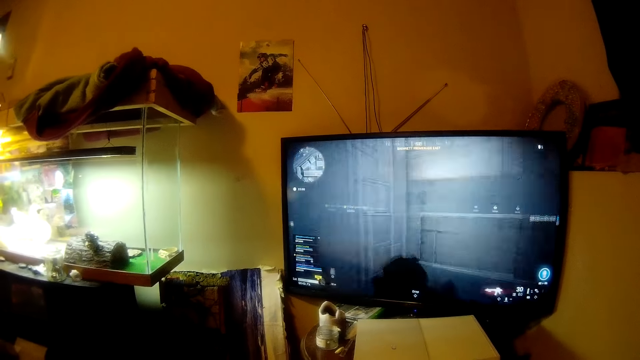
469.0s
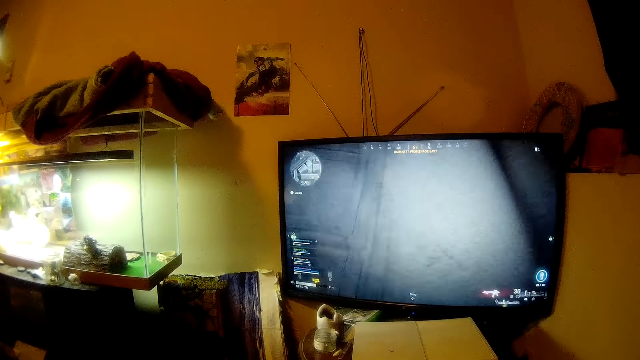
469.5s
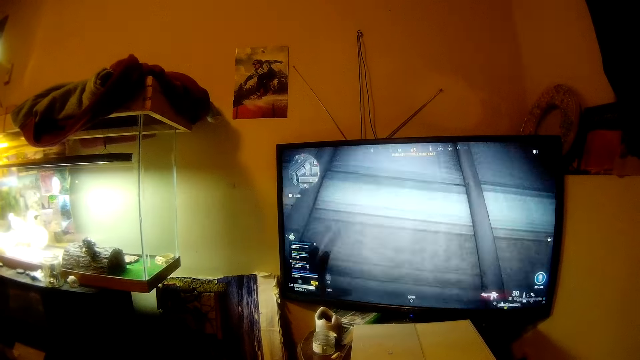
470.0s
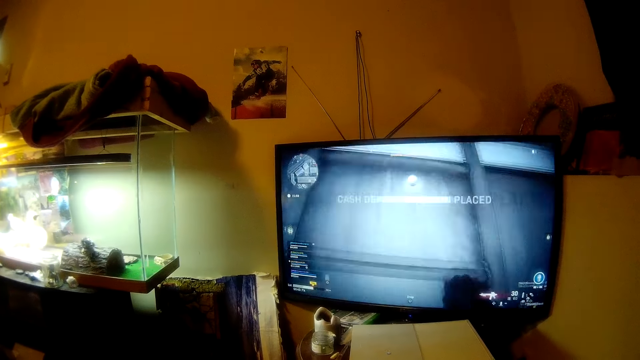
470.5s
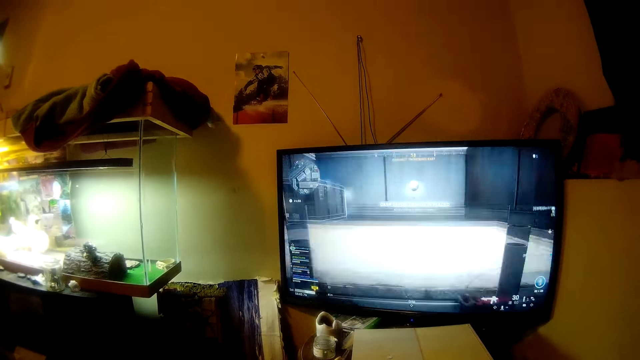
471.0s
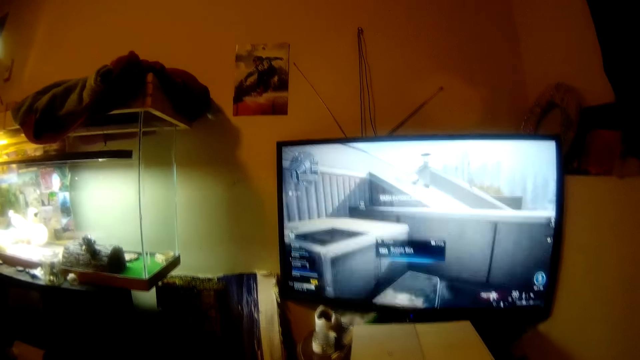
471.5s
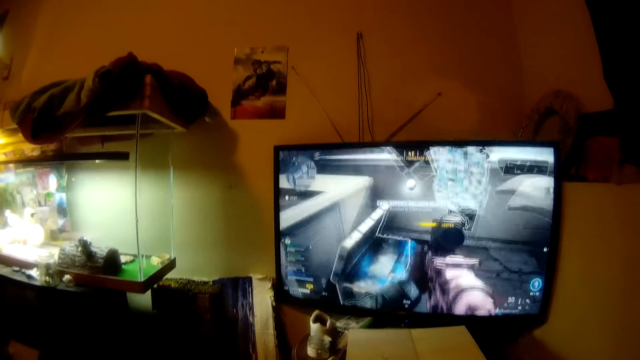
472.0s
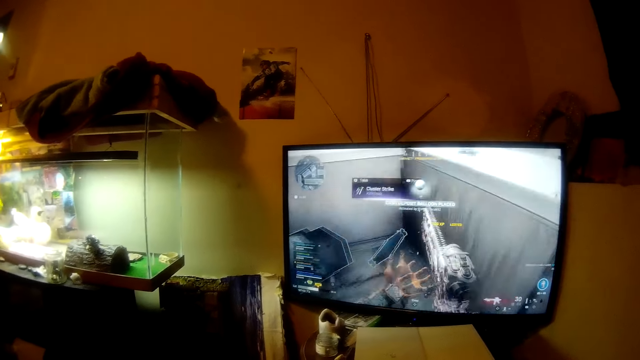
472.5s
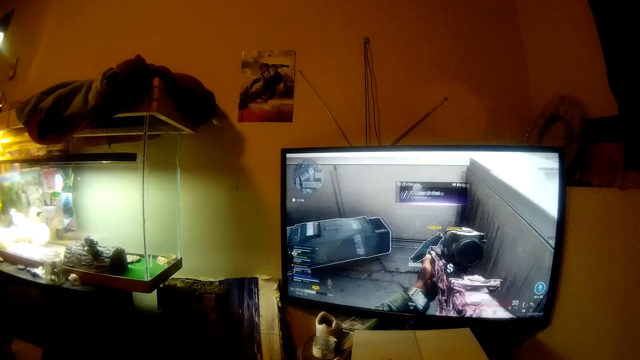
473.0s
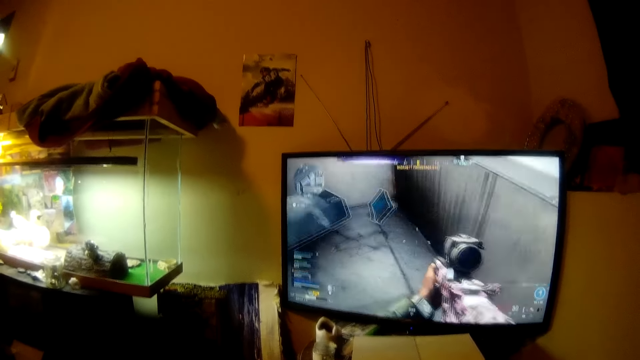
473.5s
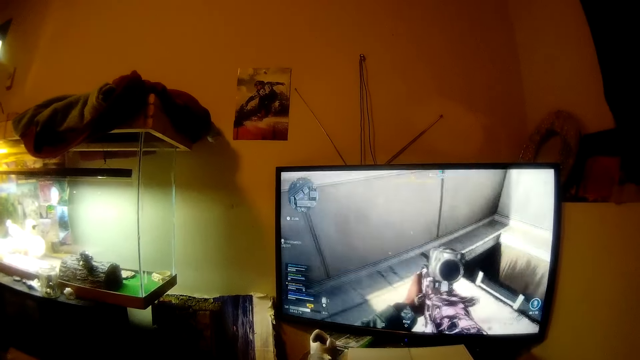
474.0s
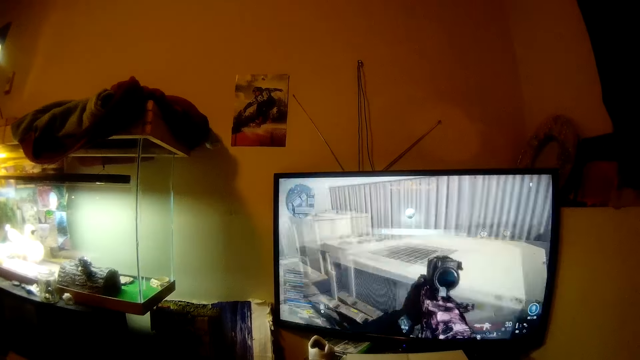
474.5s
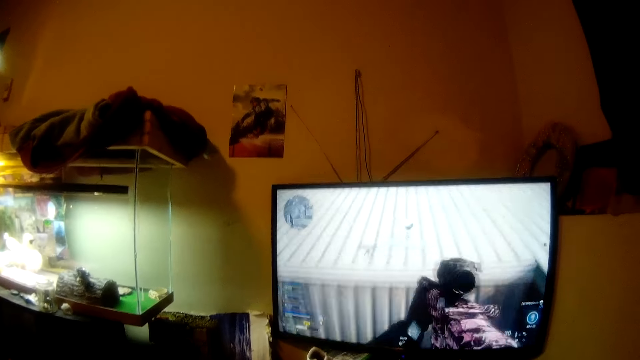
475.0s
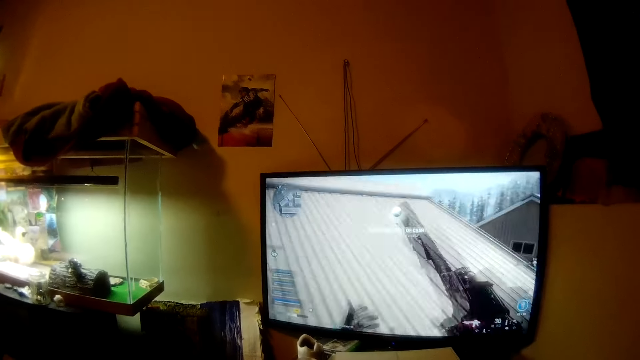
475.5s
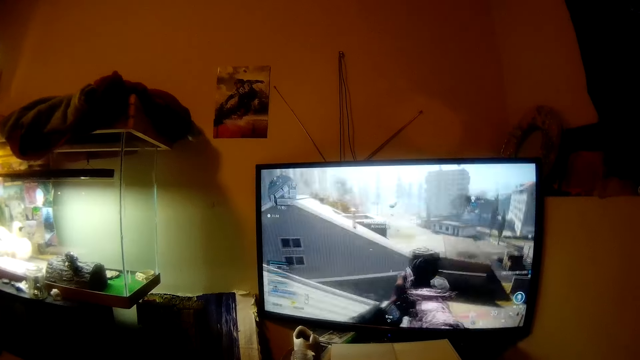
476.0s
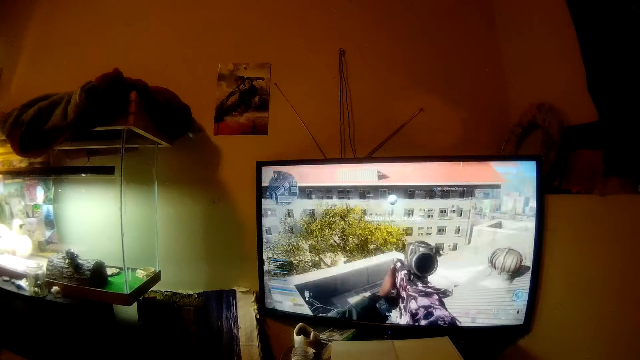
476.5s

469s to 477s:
The camera wearer converses.

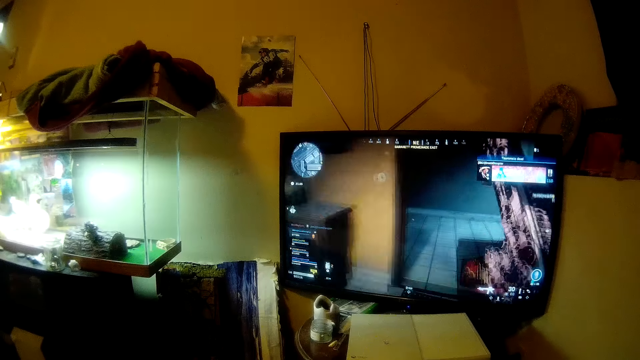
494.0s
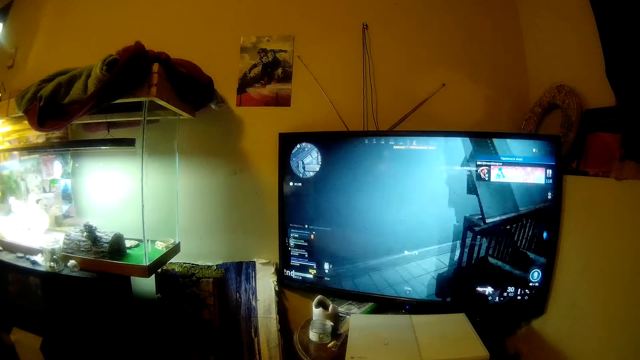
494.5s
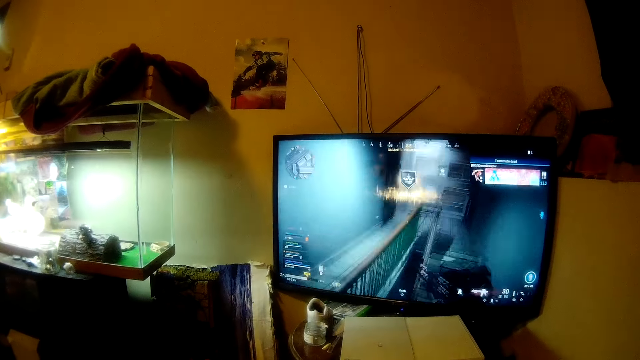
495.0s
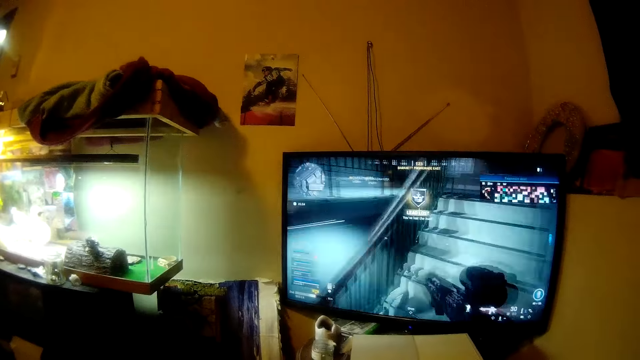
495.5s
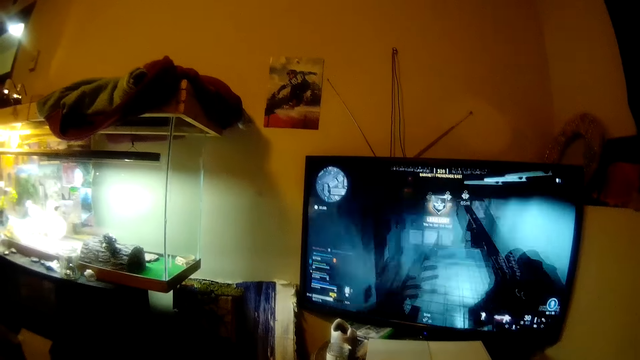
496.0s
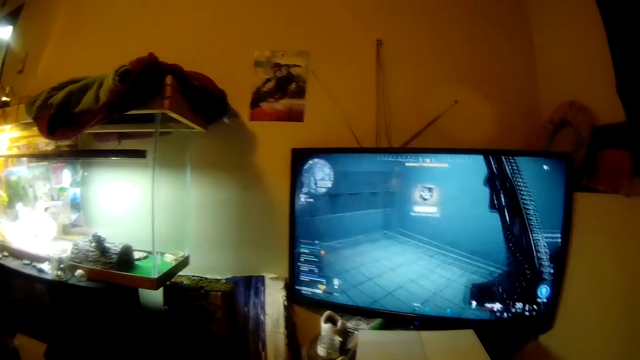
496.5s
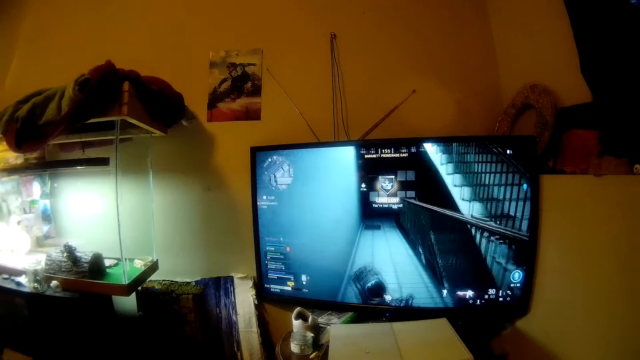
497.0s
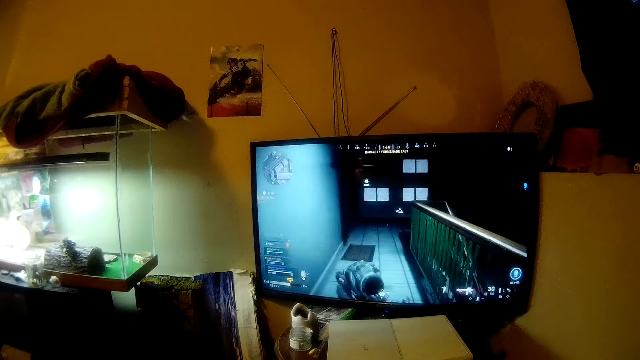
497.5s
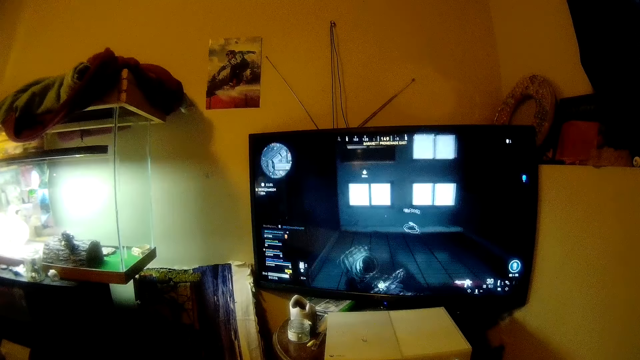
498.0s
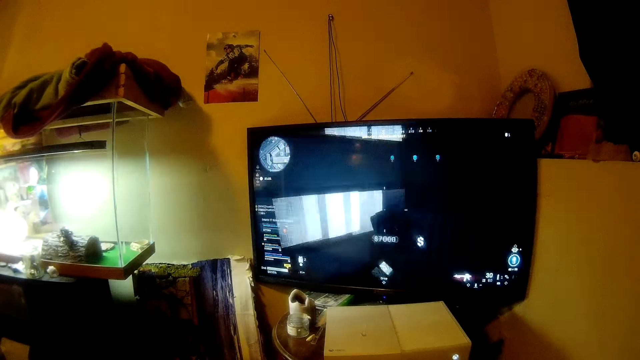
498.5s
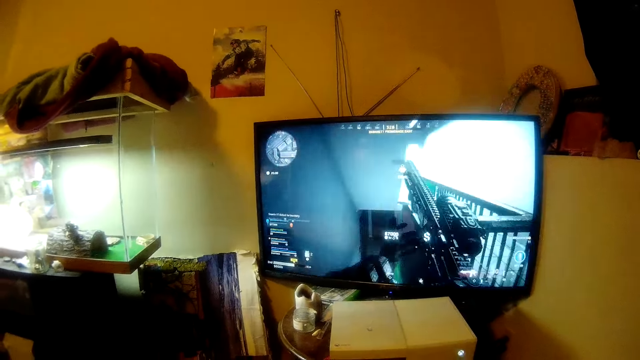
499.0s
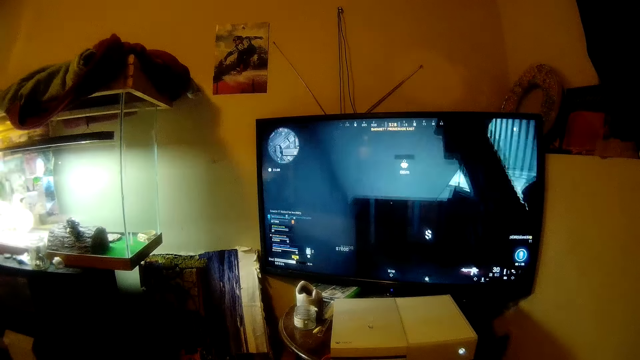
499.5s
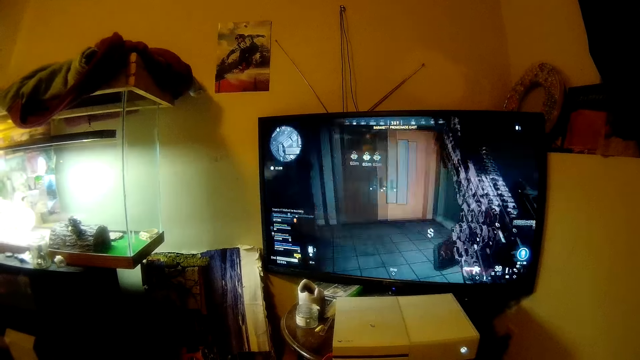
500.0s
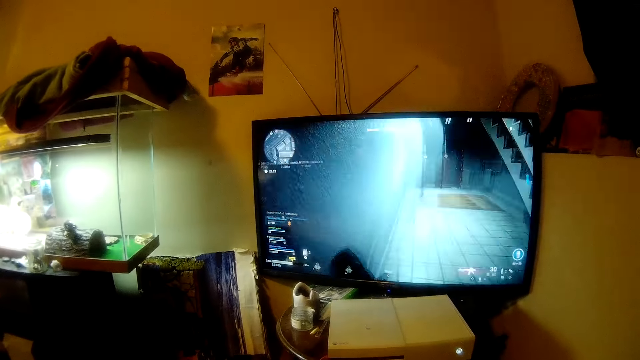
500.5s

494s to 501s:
The camera wearer converses.

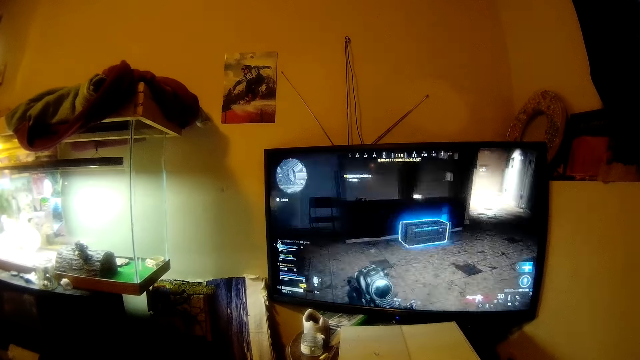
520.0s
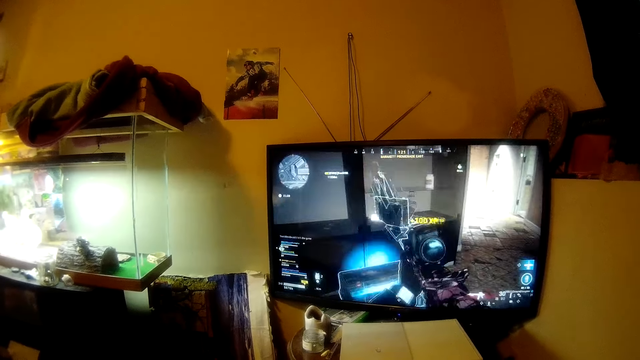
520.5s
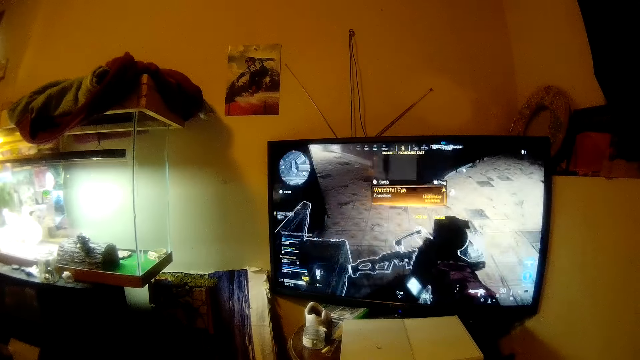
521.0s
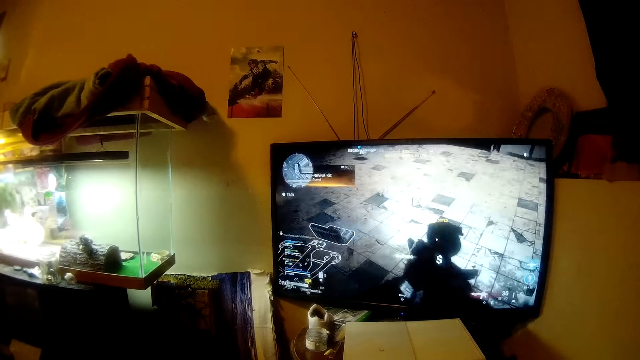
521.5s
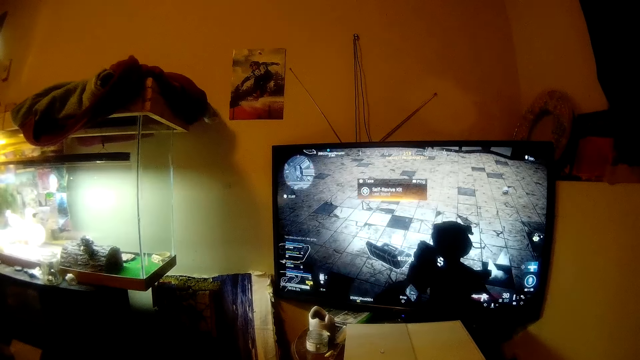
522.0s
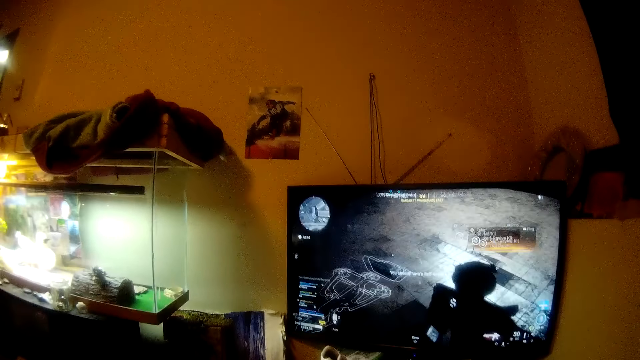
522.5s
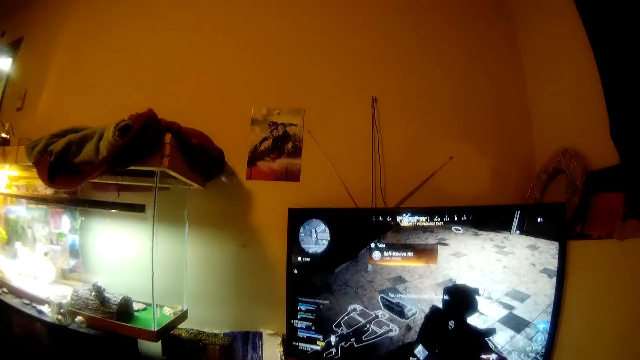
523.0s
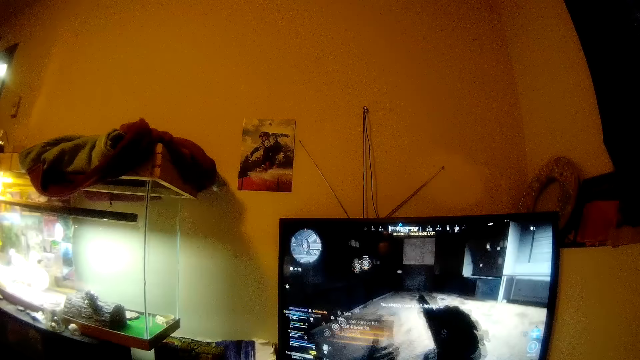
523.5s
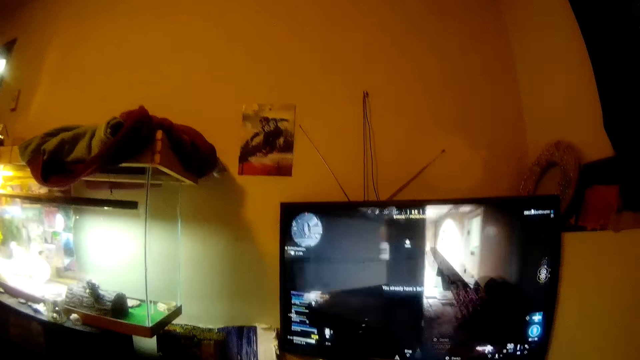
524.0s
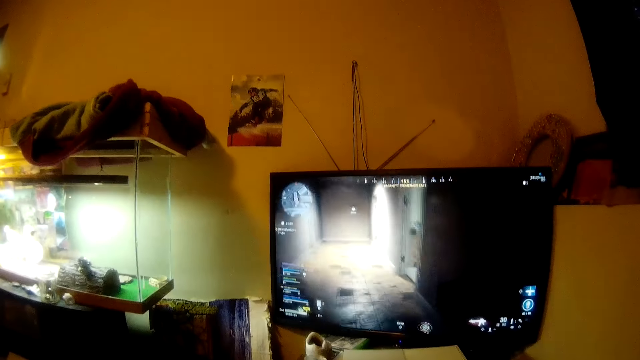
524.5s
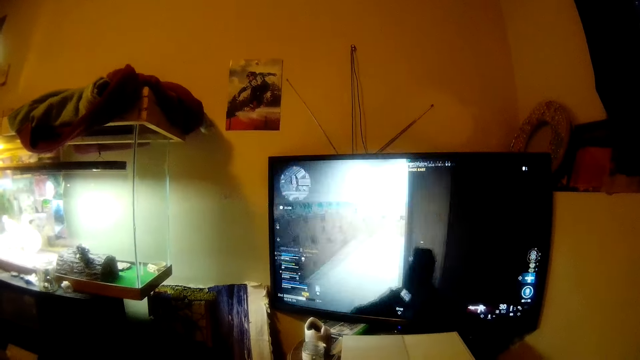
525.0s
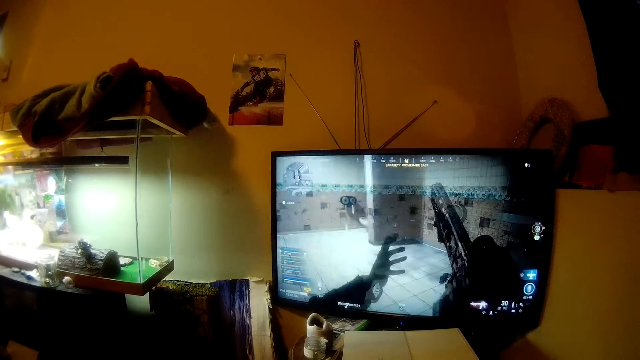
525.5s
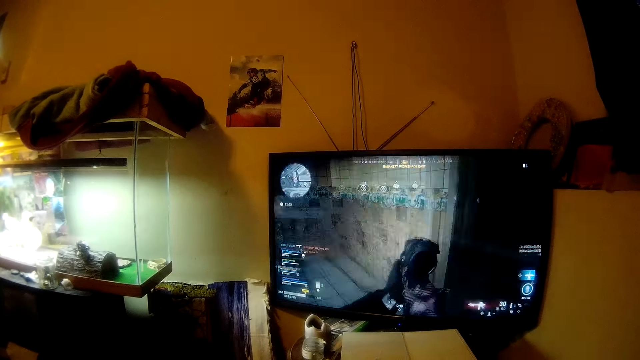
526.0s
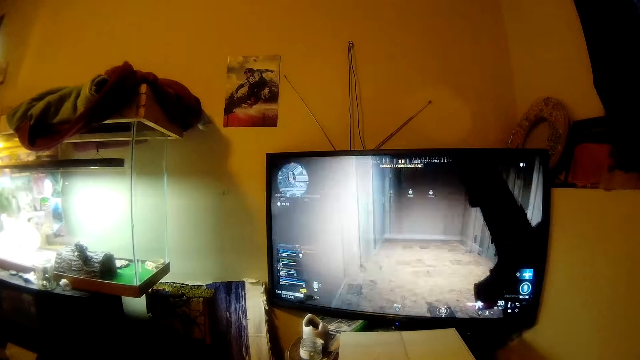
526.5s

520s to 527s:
The camera wearer converses.
